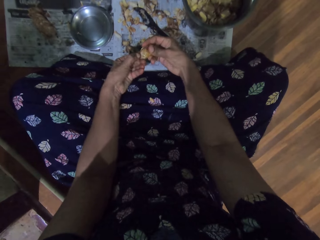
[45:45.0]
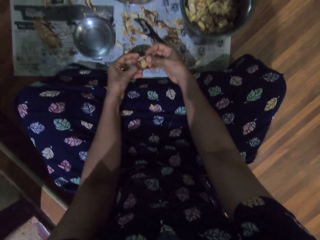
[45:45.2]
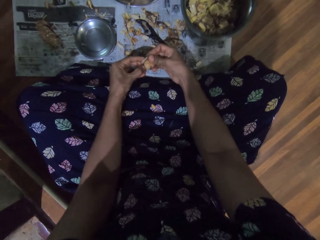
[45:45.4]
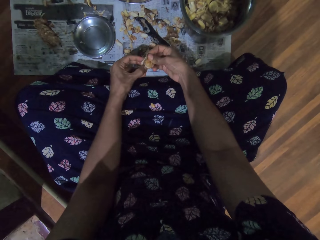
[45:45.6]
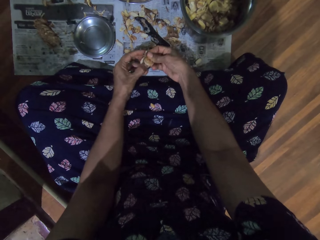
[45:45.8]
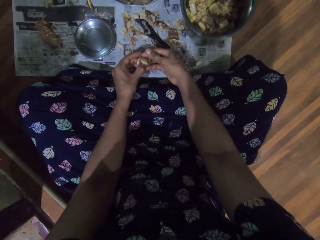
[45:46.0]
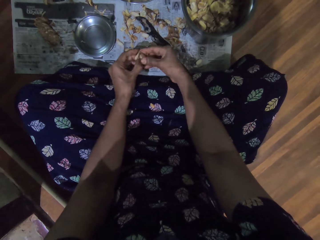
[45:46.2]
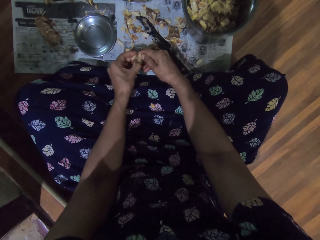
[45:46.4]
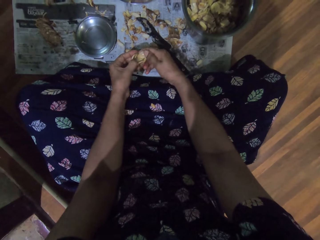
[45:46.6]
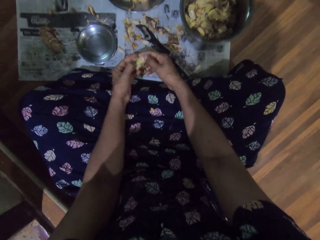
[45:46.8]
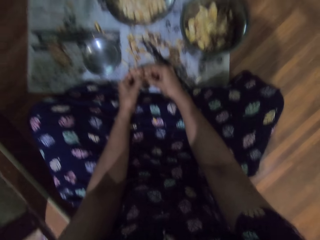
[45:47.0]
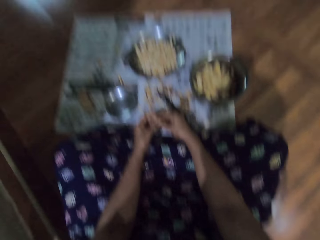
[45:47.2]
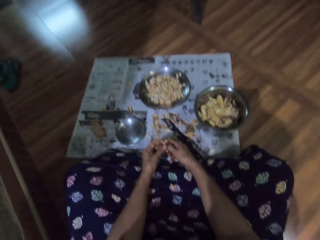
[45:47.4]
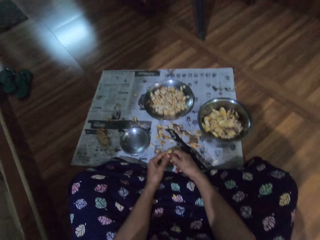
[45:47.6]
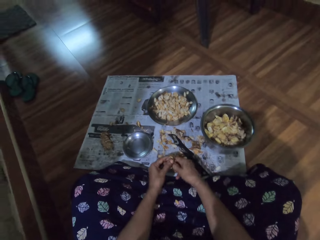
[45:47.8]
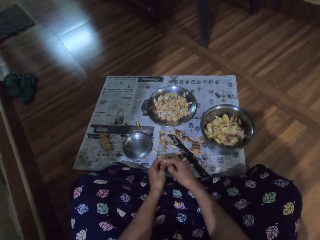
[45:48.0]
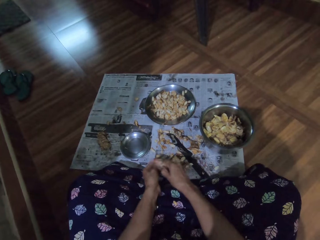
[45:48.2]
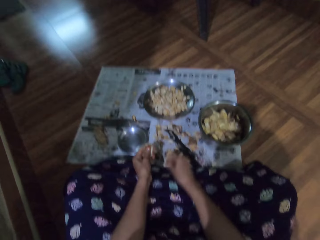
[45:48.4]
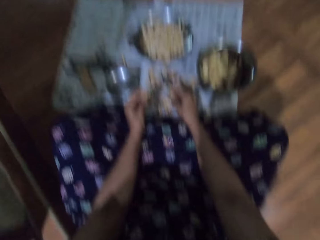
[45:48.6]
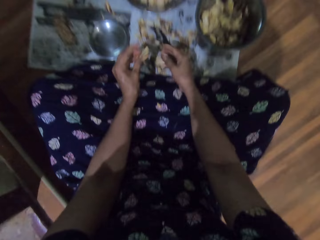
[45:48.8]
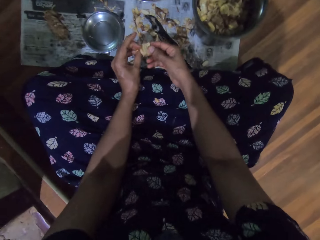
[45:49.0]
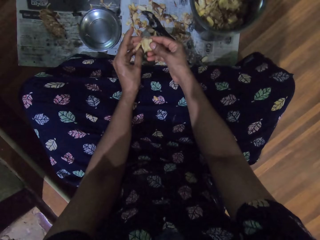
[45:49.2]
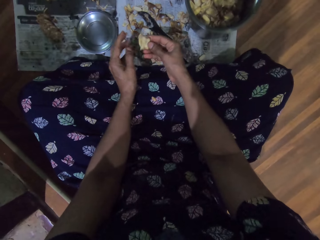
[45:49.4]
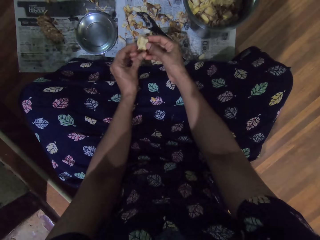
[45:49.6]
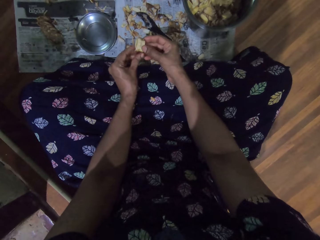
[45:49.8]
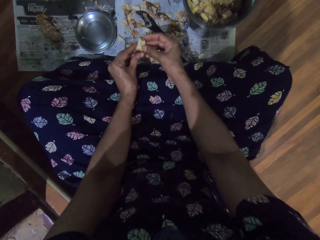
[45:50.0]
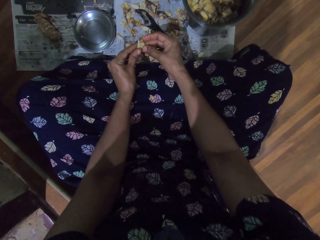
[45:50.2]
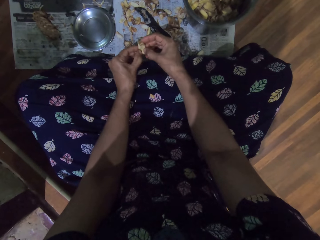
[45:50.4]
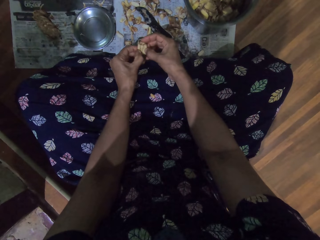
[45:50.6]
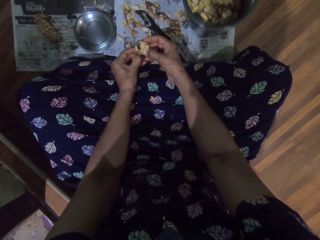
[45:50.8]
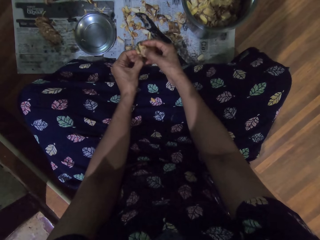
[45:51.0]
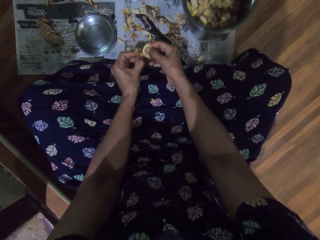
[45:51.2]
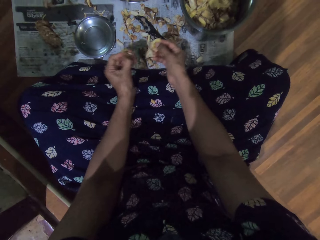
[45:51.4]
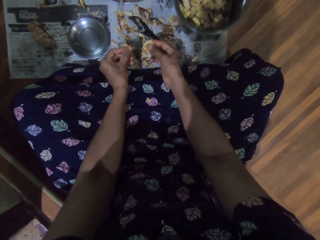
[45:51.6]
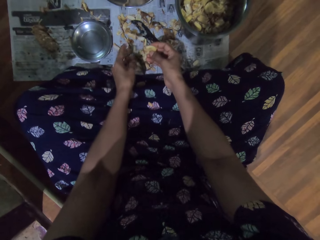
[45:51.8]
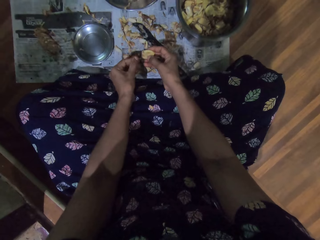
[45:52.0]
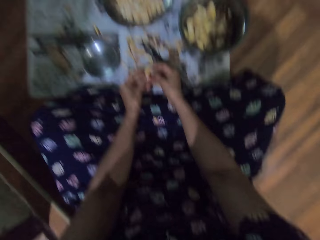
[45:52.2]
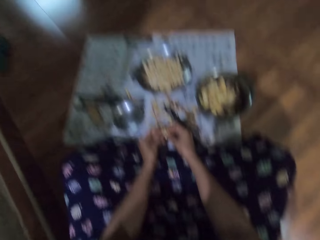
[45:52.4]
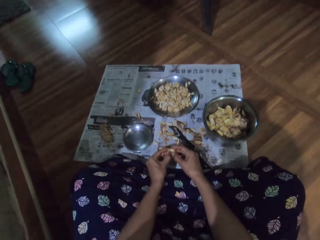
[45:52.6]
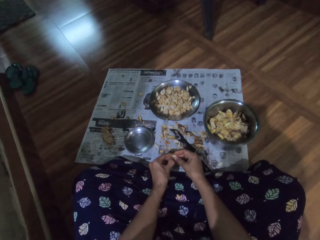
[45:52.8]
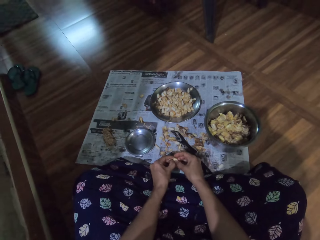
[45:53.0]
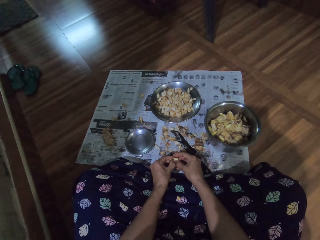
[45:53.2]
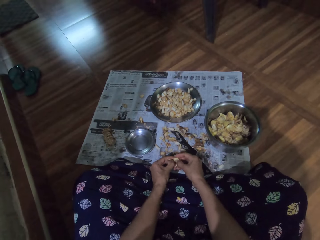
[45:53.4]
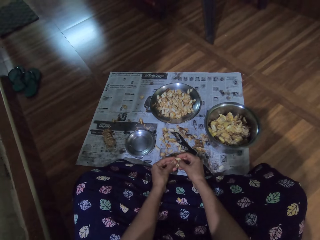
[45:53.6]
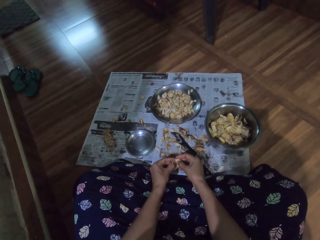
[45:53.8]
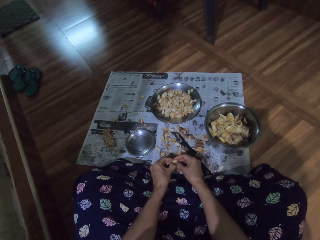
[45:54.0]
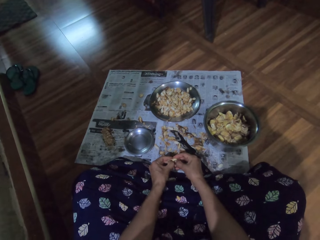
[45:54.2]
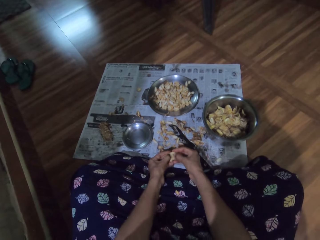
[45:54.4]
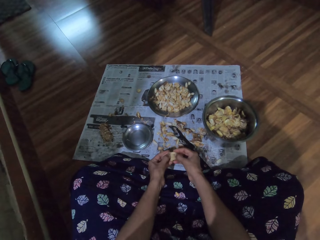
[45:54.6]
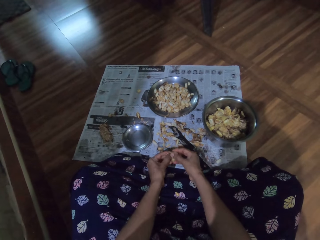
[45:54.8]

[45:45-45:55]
The camera wearer drops a garlic peel on the paper on the floor with her right hand. She peels the garlic slice in her left hand with both hands. She drops a garlic peel on the paper on the floor with her left hand. She peels the garlic slice in her right hand with both hands.

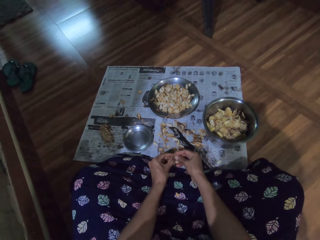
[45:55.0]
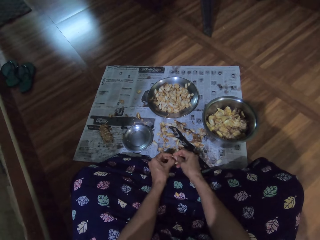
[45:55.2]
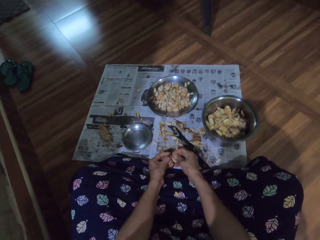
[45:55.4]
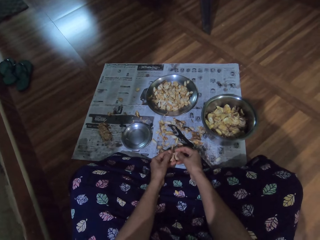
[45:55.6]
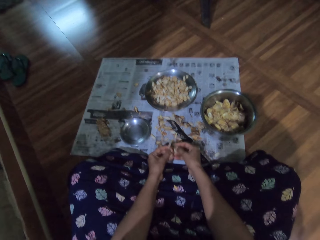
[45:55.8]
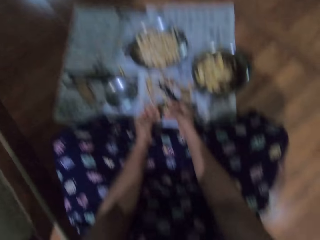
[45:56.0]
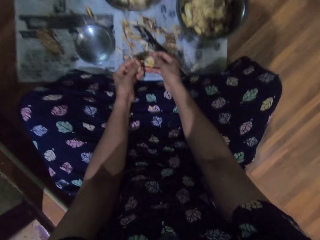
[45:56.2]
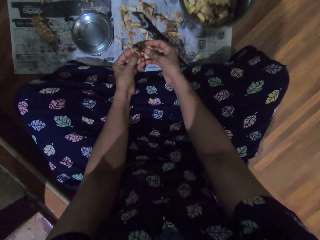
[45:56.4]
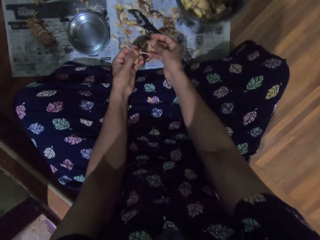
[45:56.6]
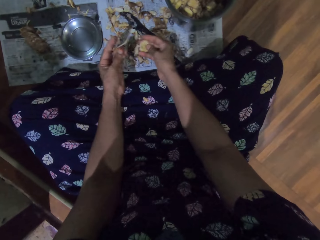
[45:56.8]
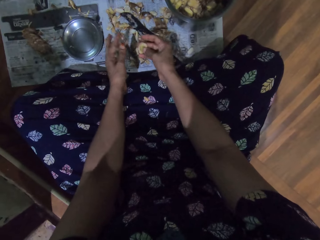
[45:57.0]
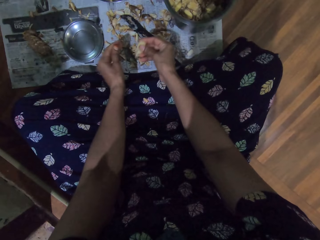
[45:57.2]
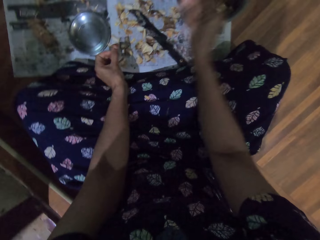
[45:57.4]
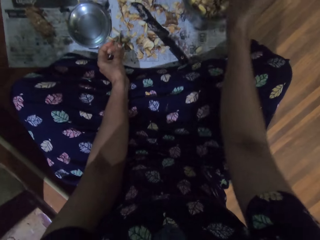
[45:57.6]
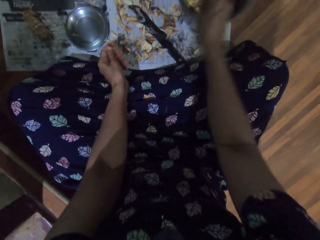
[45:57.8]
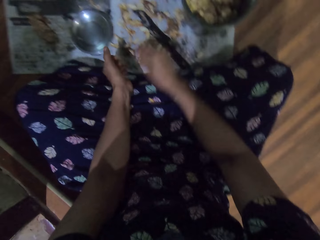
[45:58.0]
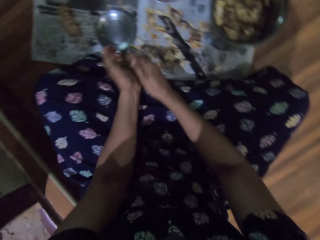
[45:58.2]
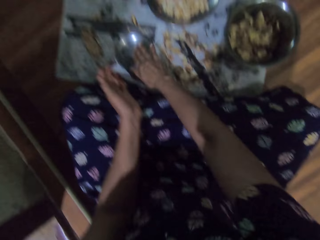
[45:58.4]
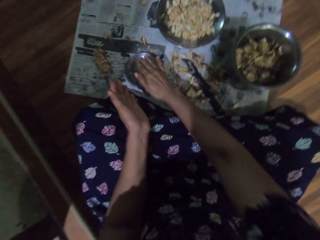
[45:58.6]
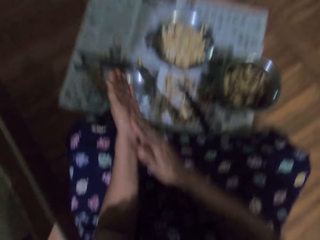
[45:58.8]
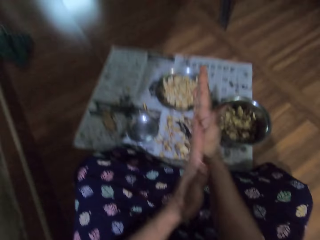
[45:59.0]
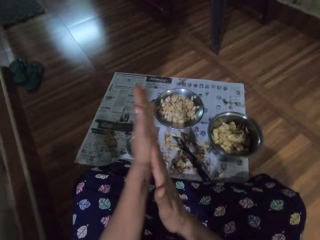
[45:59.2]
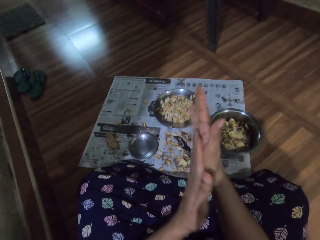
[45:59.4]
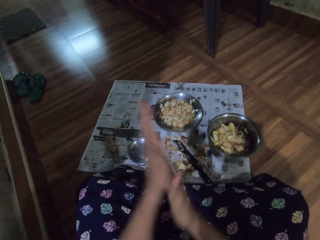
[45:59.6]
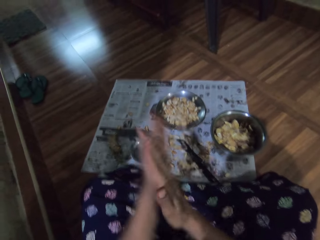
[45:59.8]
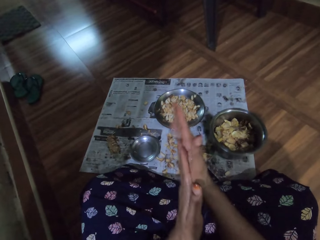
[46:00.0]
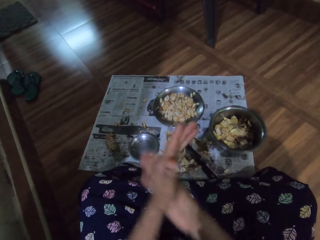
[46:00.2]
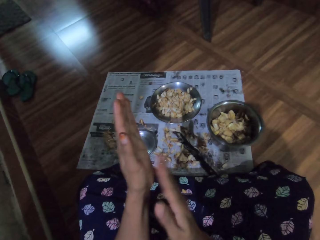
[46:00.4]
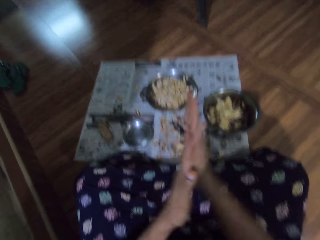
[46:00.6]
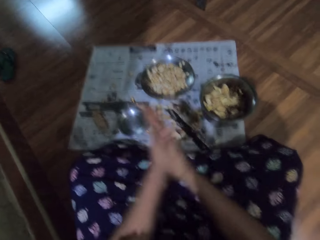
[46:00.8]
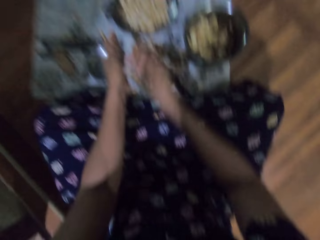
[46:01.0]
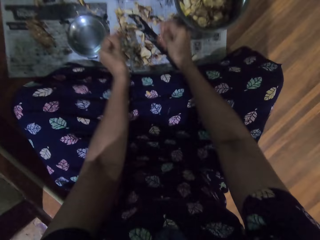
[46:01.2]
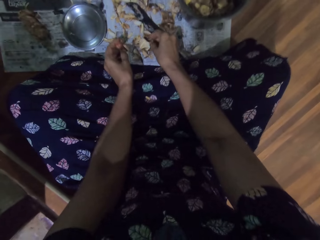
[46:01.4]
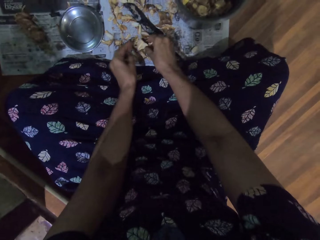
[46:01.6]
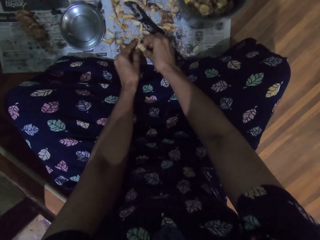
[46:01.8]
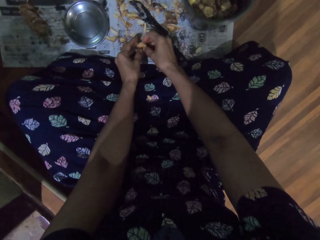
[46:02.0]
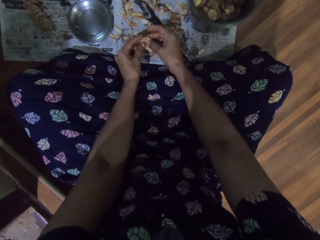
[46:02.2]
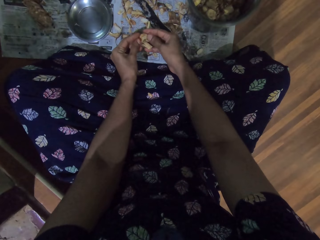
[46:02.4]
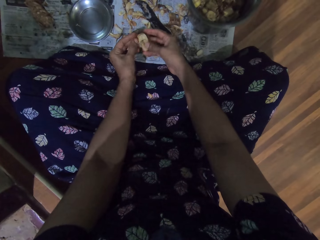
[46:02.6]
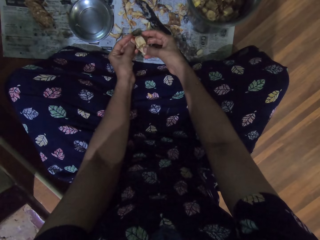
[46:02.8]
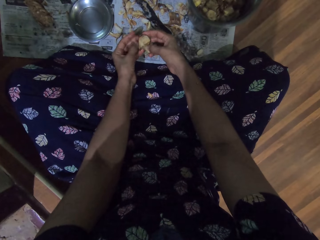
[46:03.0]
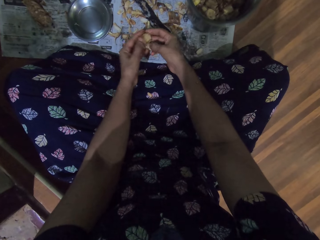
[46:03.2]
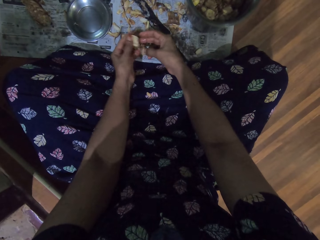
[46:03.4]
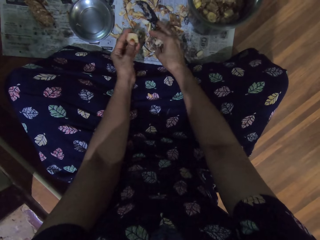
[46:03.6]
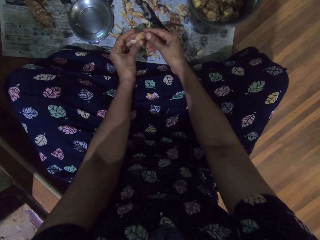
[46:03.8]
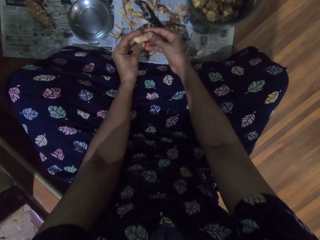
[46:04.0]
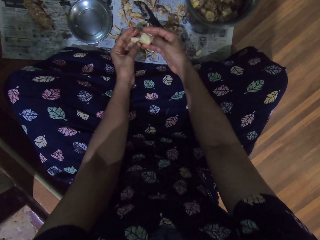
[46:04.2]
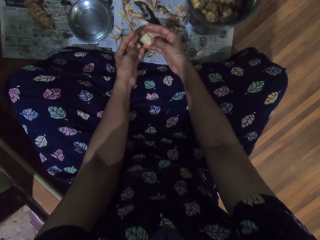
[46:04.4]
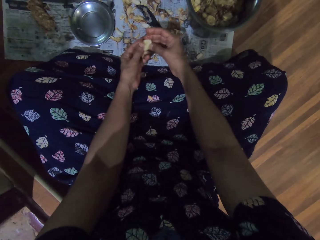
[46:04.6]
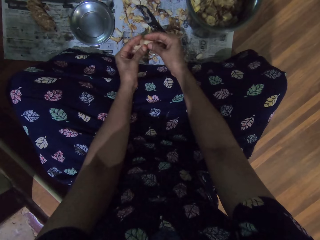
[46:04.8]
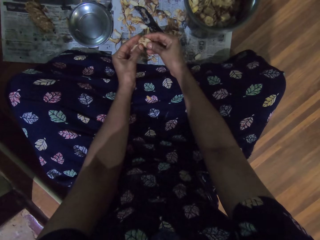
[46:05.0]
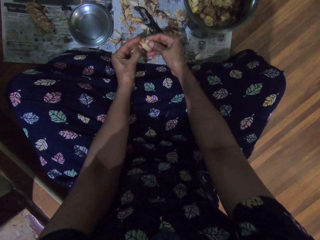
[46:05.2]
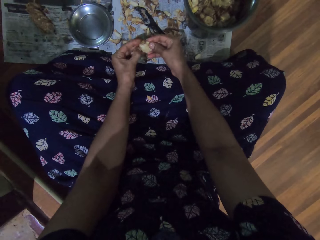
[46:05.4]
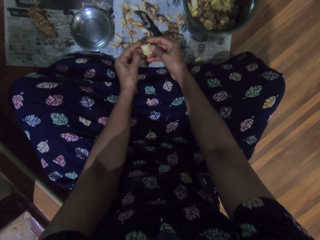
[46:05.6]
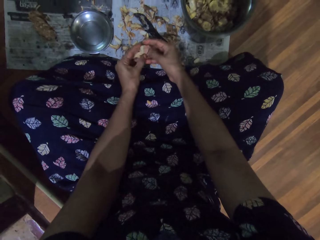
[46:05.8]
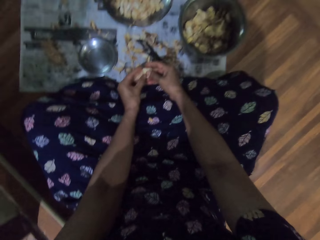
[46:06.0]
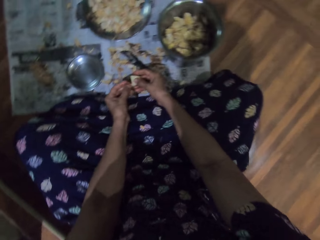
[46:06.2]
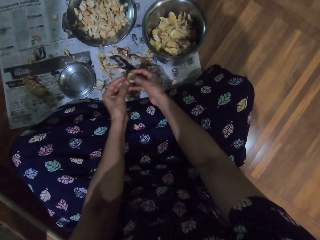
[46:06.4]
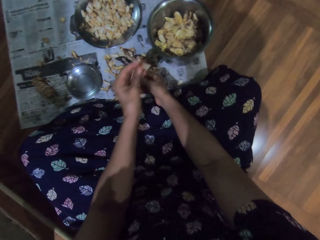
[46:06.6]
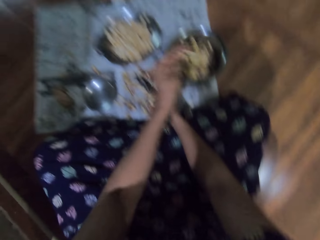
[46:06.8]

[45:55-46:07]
The camera wearer drops a garlic peel on the paper on the floor with her left hand. She throws a garlic peel into the stainless bowl on the paper on the floor with her right hand. She touches her left hand with her right hand. She touches a stainless bowl lid on the paper on the floor with her right hand. She rubs both hands against each other. She applies something on the hands. She picks up a garlic slice from the paper on the floor with both hands. She peels the garlic slice with both hands. She throws a garlic peel on the paper on the floor with her right hand. She peels the garlic slice in her left hand with both hands.
